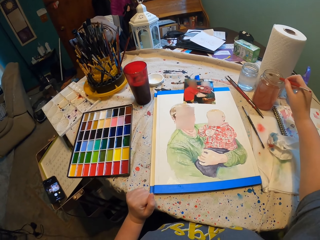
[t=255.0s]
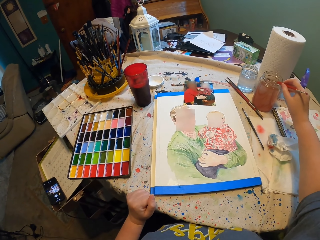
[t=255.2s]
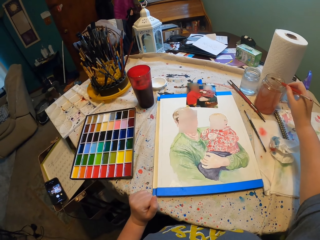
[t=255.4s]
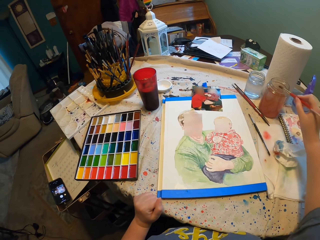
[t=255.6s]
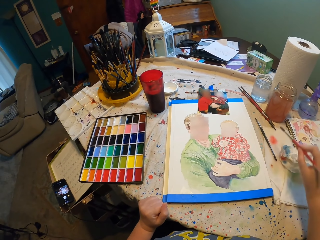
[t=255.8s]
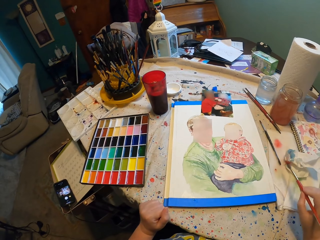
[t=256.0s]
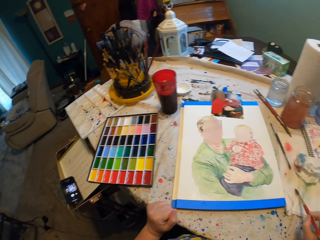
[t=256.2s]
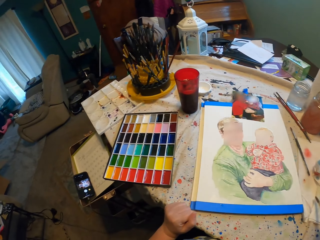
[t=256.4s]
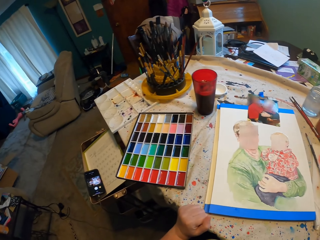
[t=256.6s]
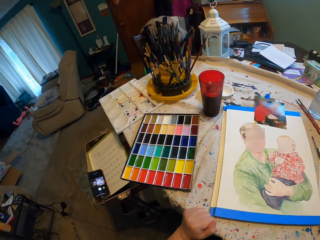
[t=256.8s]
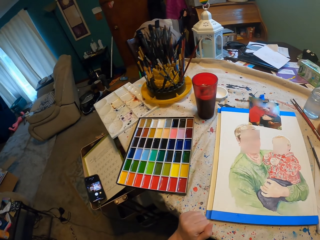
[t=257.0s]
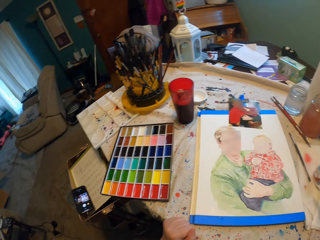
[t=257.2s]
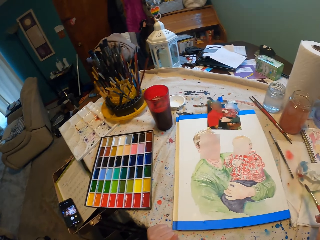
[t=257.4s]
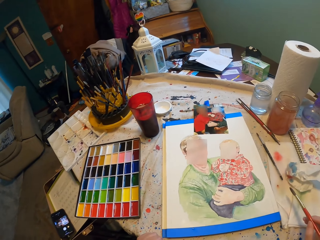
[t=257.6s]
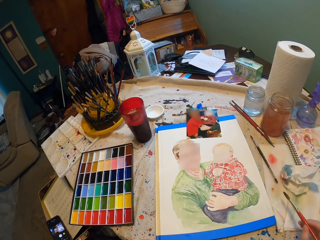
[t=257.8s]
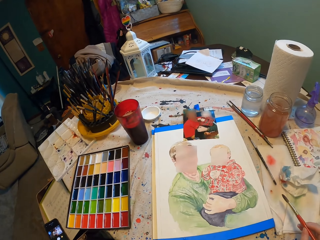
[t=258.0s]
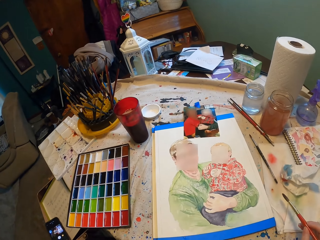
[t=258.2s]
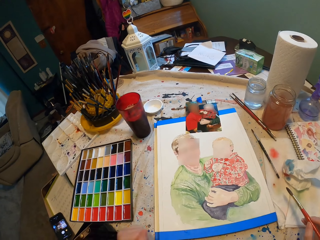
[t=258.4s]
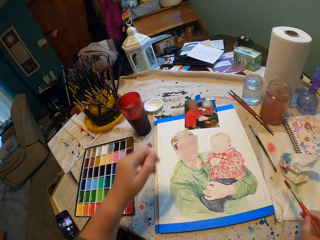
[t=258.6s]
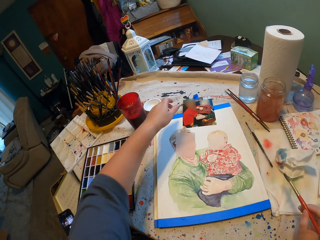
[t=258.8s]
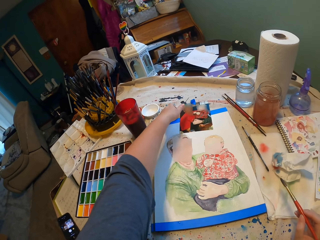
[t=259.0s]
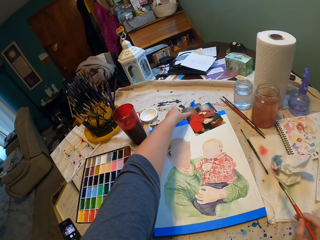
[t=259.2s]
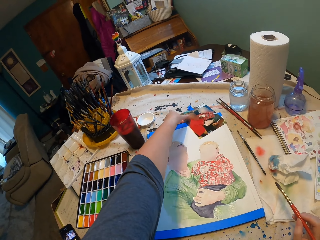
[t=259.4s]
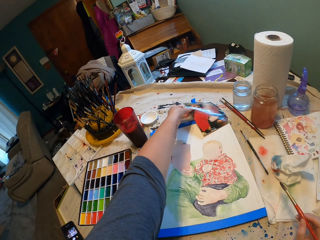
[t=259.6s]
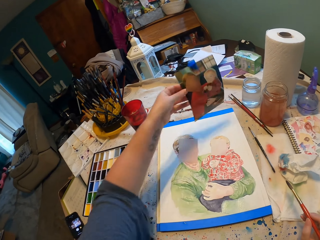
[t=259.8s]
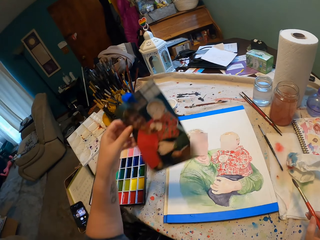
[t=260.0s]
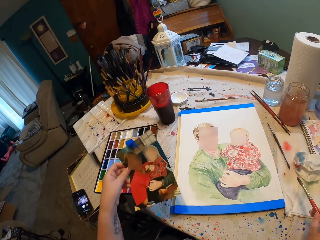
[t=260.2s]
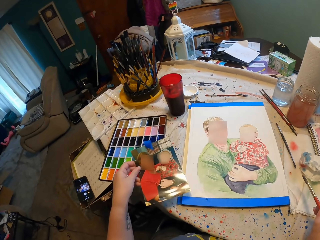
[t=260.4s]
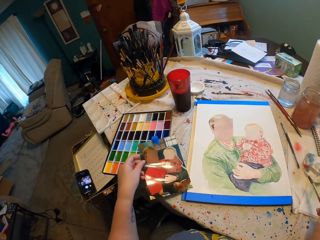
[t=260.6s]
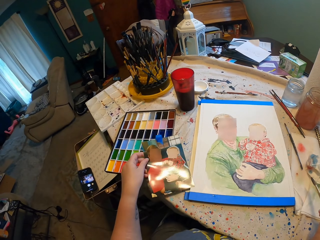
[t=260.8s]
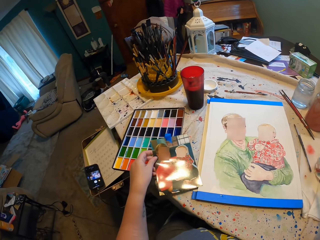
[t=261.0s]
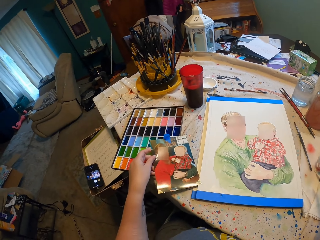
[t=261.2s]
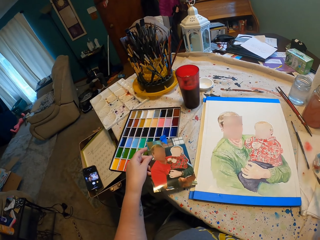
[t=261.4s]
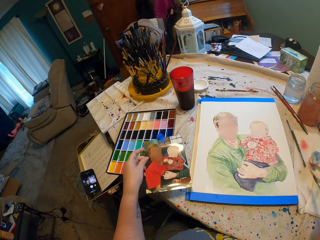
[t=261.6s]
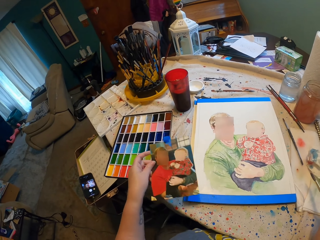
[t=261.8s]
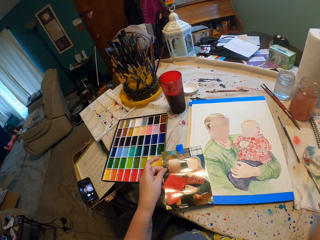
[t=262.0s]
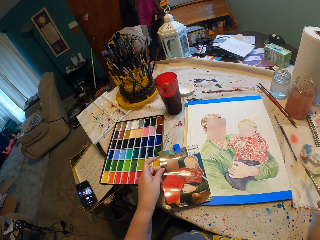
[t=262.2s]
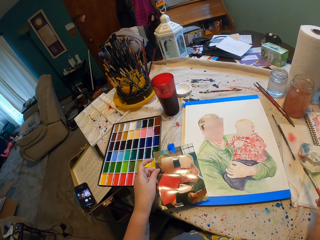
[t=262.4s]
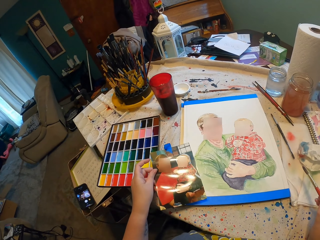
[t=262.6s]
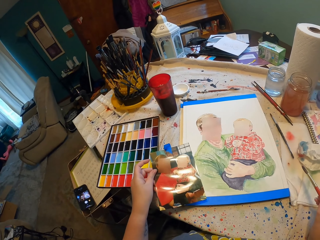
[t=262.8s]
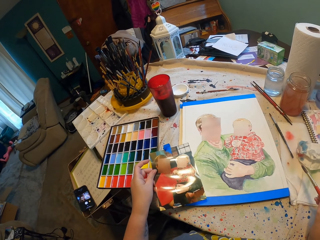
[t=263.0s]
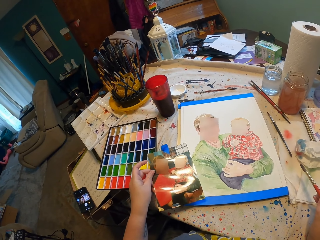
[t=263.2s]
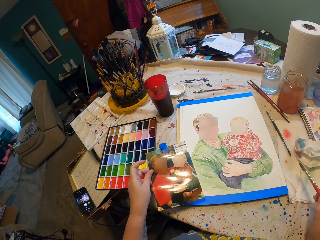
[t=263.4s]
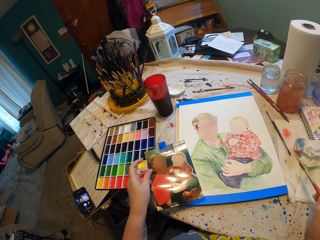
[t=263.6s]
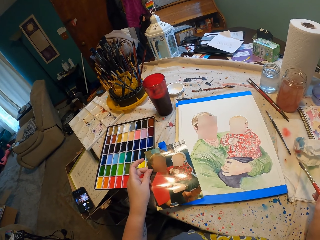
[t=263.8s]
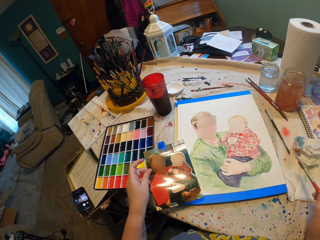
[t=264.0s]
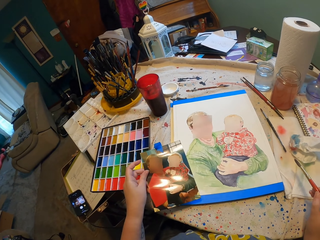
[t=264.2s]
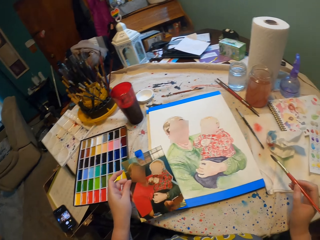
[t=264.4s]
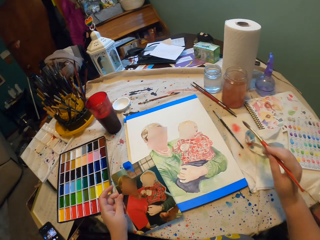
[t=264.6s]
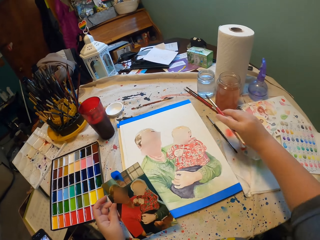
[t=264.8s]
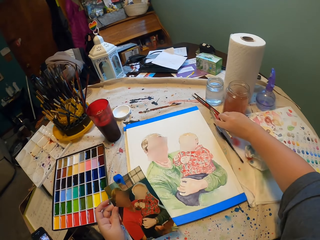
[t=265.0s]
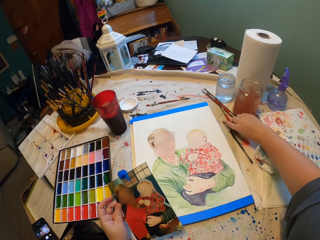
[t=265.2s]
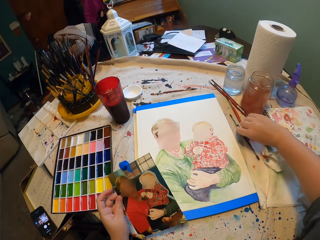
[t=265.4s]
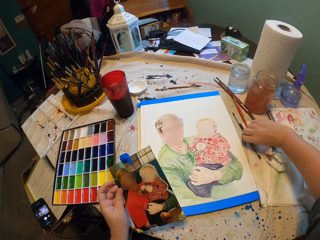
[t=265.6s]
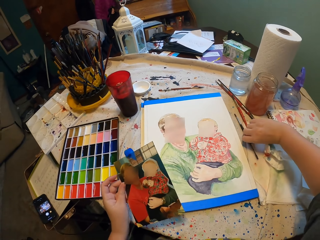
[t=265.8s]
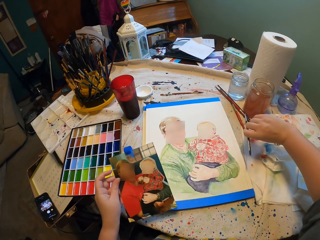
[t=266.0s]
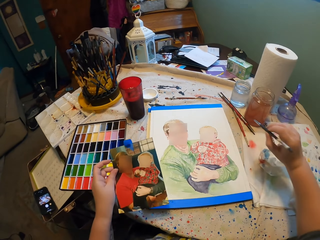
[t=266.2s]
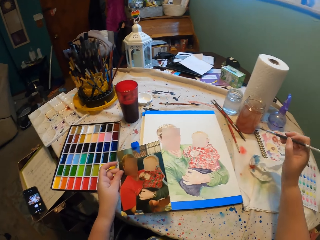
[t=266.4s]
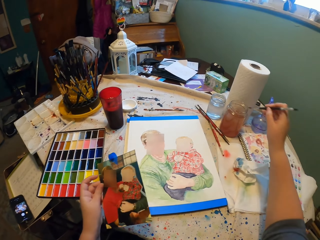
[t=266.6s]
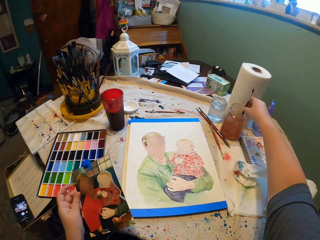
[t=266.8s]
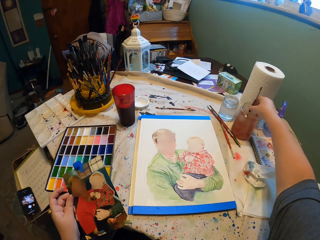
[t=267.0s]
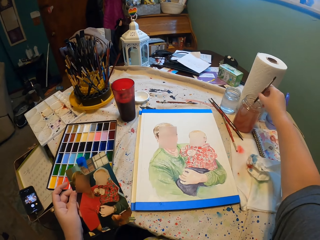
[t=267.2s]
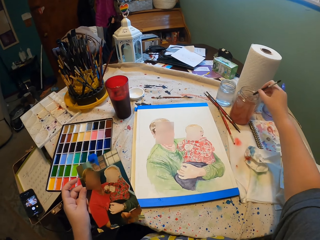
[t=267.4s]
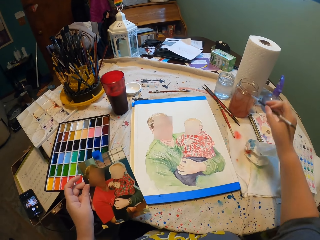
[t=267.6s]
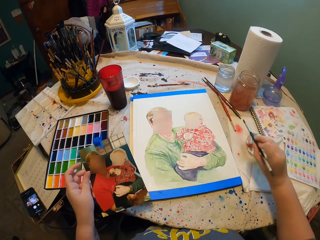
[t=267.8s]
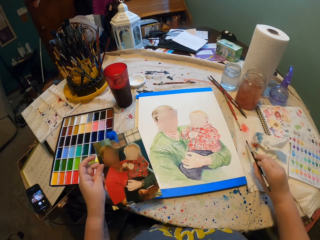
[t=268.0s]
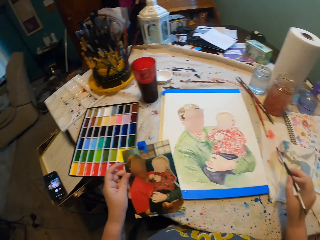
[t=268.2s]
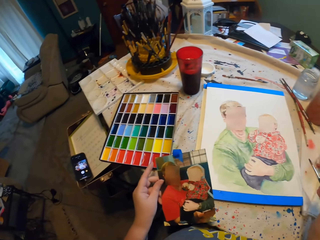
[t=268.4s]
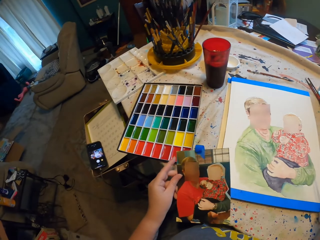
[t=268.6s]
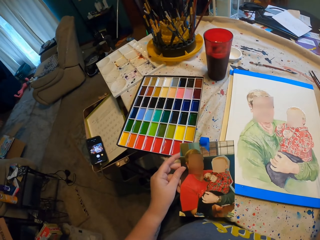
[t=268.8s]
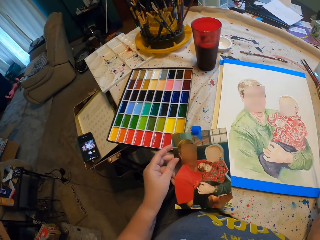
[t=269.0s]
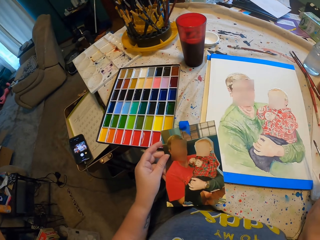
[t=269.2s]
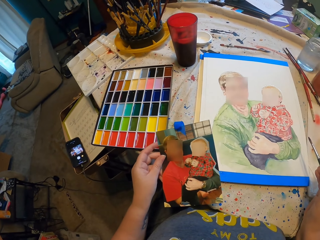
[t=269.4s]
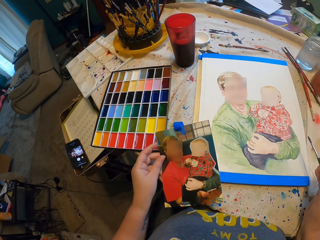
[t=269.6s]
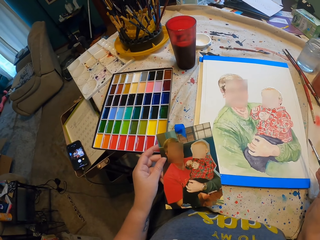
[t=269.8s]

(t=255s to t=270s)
The camera wearer wipes a paint brush. They look around. They pick up a photo. They stare at the photo. They drop the paint brush. They pick up the paint brush. They dip the paint brush in water. They stare at the photo.

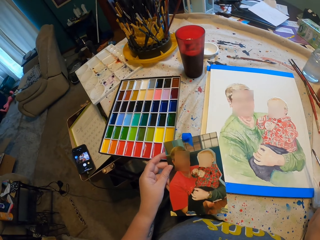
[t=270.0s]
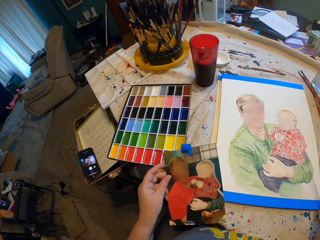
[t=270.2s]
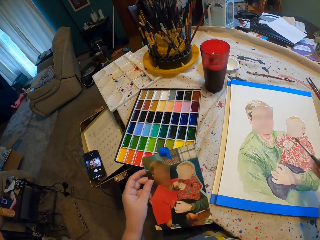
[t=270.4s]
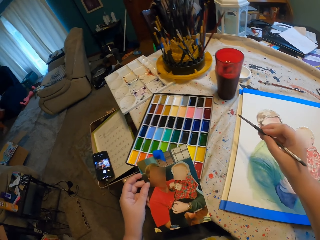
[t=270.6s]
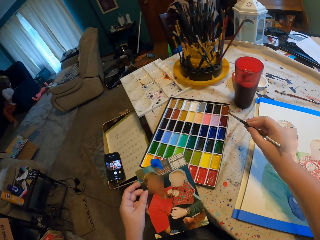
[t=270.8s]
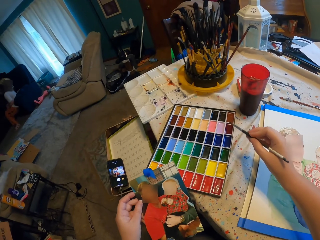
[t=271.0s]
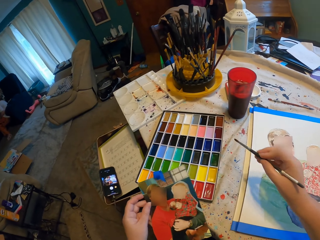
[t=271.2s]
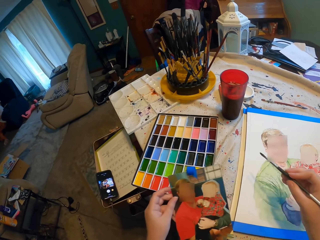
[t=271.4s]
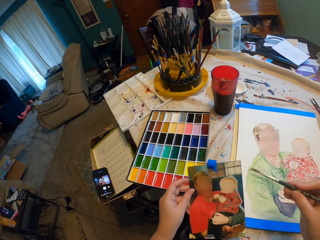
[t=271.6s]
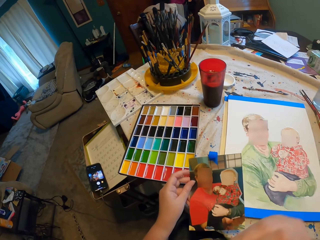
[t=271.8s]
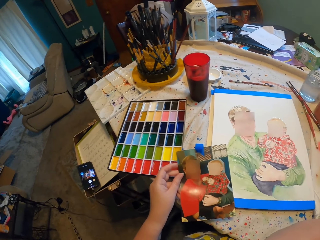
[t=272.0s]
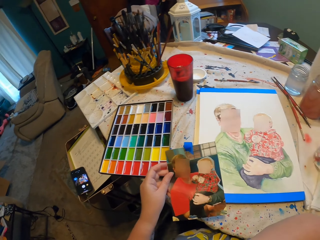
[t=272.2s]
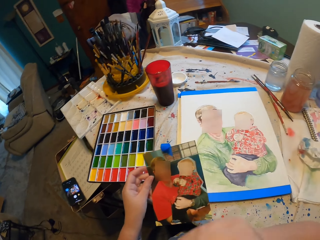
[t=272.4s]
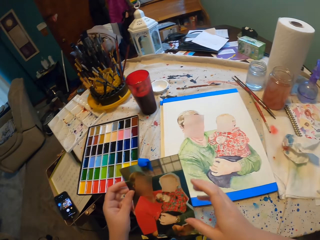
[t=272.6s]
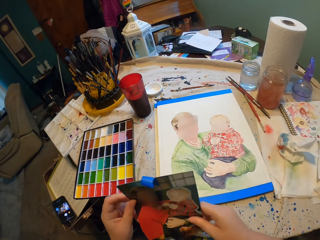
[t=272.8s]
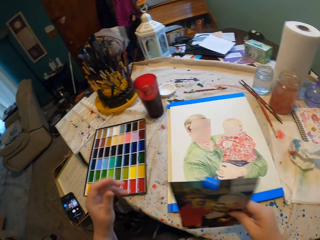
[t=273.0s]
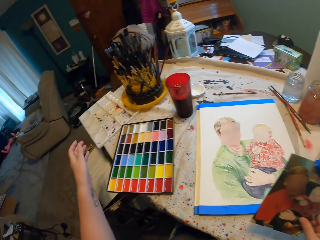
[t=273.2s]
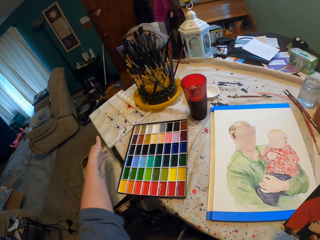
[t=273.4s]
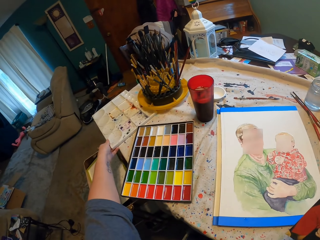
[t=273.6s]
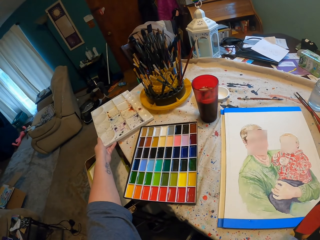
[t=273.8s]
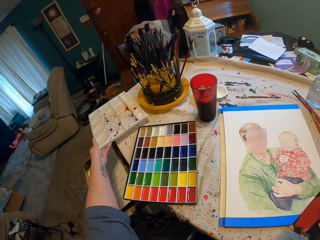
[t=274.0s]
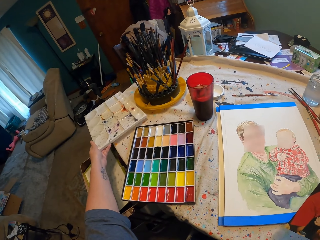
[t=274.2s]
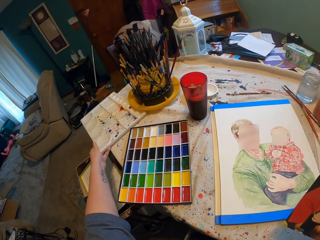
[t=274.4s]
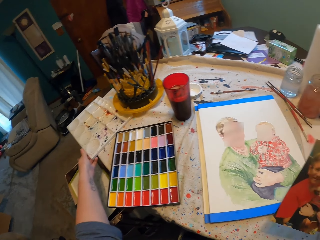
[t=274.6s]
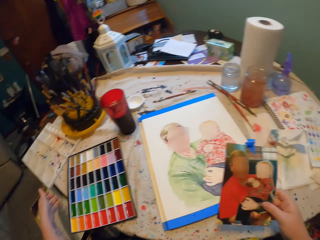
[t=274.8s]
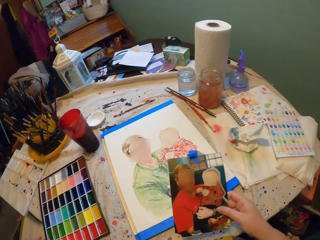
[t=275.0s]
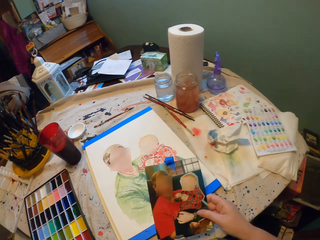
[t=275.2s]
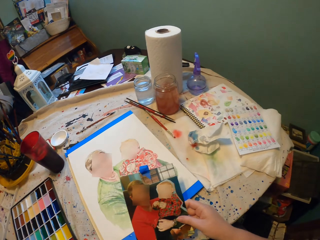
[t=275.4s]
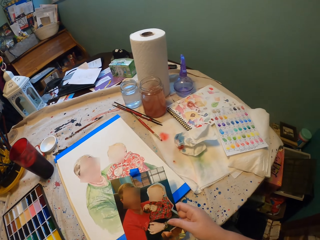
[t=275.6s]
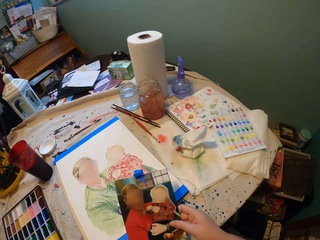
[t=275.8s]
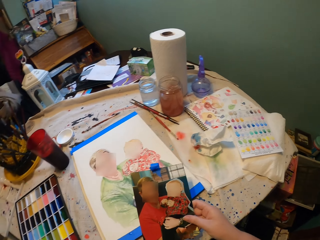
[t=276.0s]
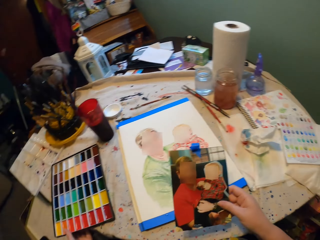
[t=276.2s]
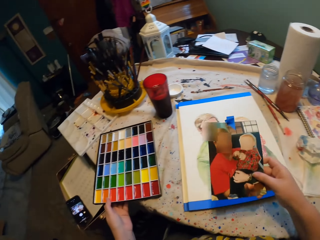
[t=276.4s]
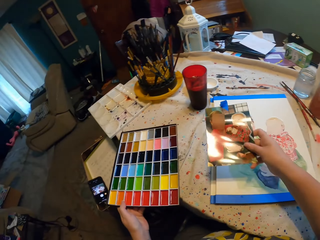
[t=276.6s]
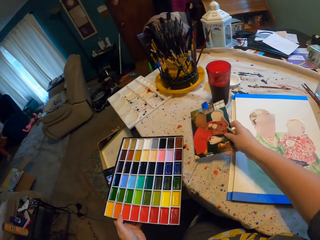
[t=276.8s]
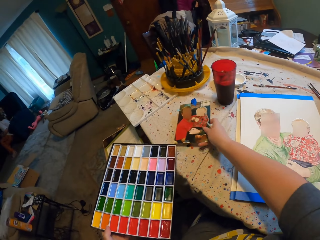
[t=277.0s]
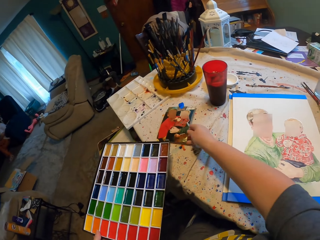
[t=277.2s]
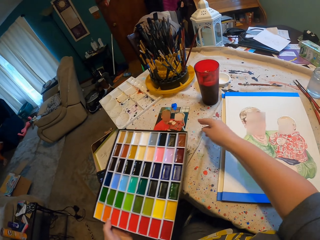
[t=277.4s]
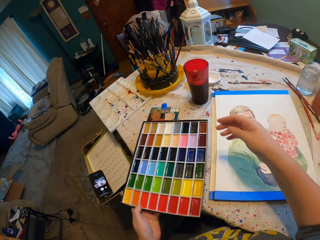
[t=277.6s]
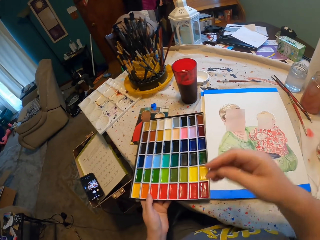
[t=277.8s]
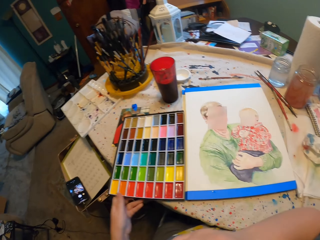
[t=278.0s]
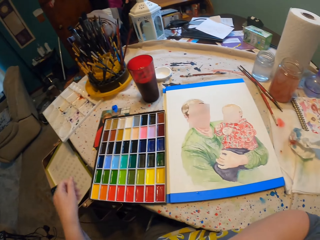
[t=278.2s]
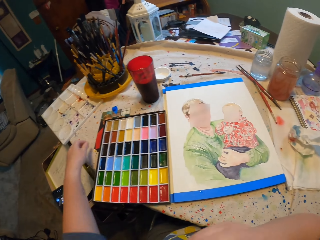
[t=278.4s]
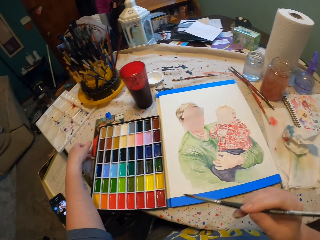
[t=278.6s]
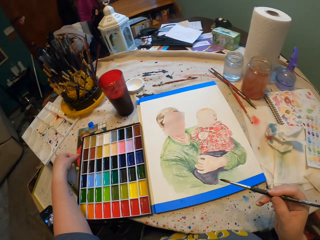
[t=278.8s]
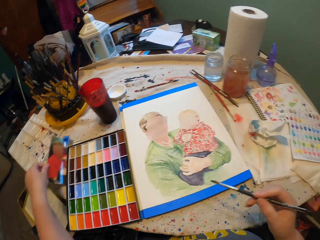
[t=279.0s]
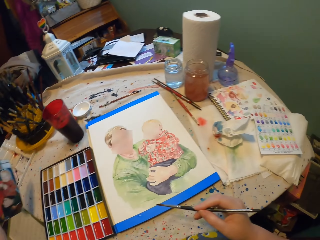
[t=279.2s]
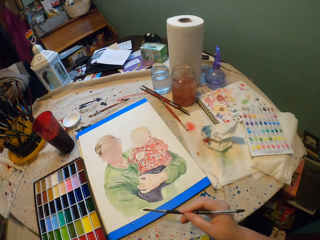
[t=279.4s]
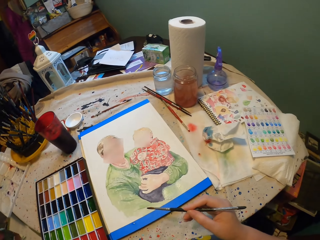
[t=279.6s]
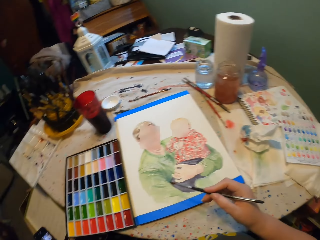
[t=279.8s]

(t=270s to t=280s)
The camera wearer looks around. They hold a photo with the right hand. They hold an empty palette. They stare at the photo. They pick up paint. They drop the photo. They drop the paint. They pick up the photo.
